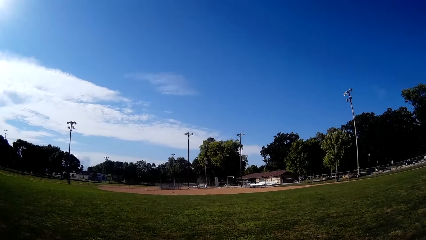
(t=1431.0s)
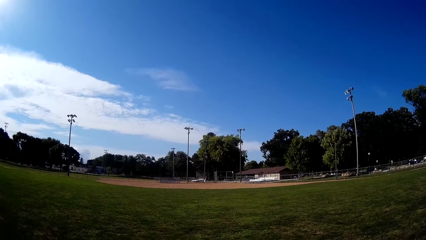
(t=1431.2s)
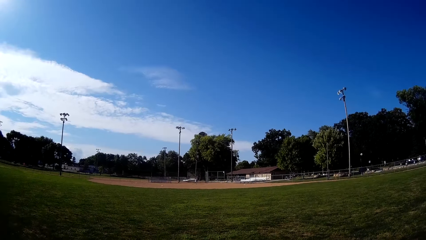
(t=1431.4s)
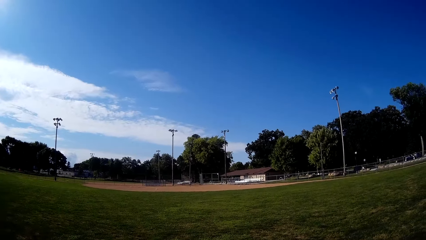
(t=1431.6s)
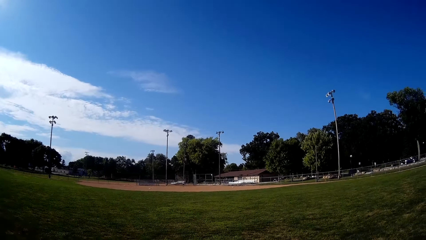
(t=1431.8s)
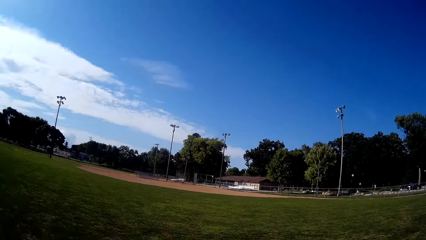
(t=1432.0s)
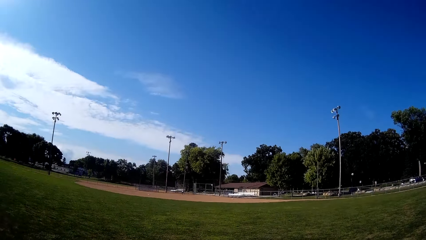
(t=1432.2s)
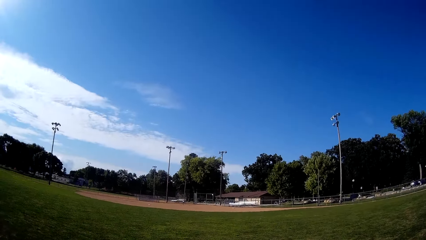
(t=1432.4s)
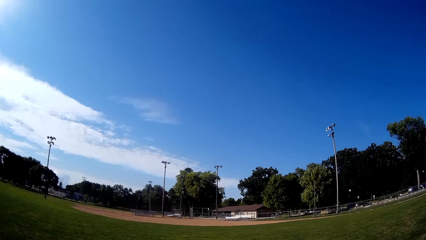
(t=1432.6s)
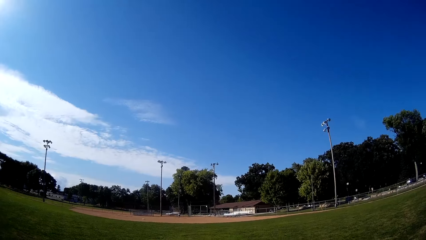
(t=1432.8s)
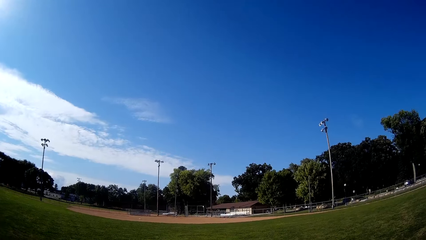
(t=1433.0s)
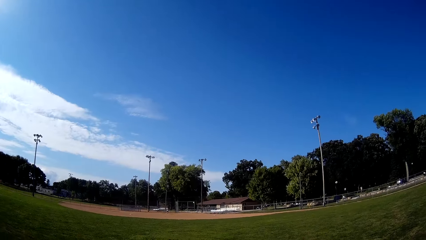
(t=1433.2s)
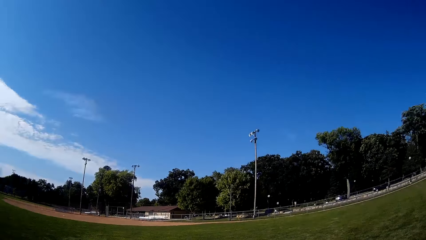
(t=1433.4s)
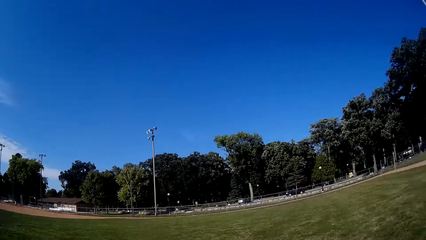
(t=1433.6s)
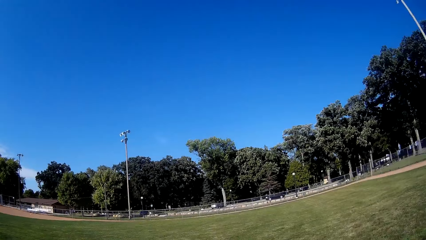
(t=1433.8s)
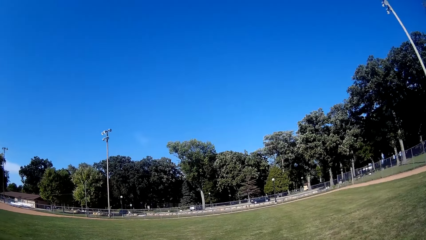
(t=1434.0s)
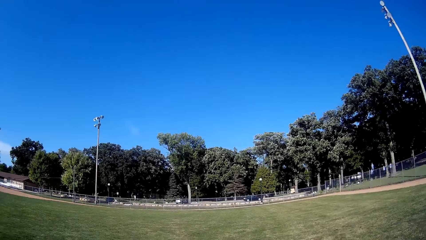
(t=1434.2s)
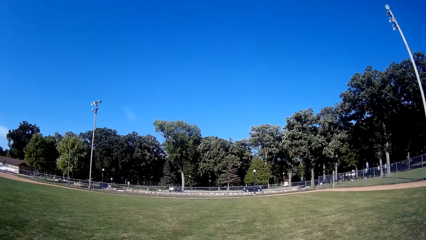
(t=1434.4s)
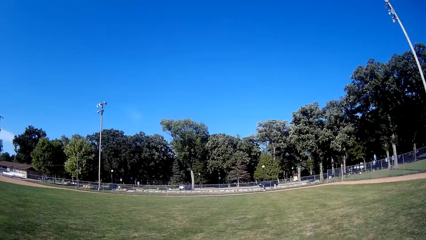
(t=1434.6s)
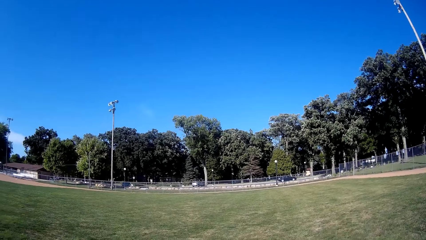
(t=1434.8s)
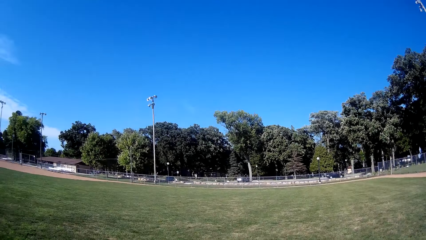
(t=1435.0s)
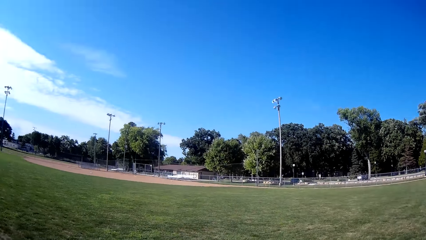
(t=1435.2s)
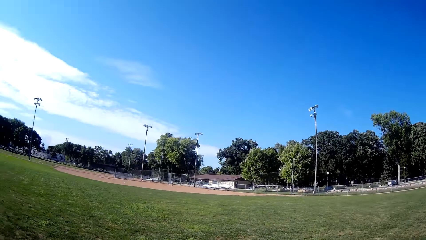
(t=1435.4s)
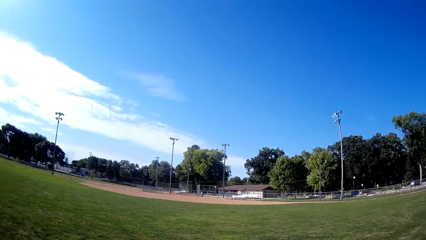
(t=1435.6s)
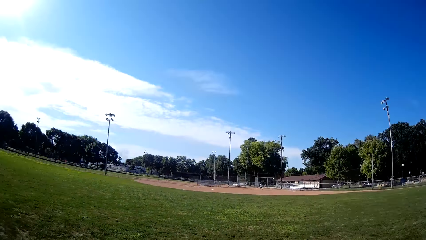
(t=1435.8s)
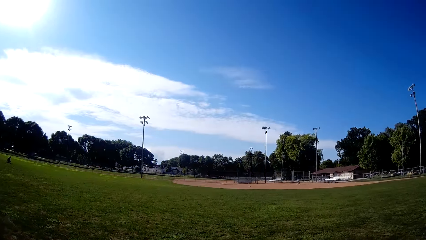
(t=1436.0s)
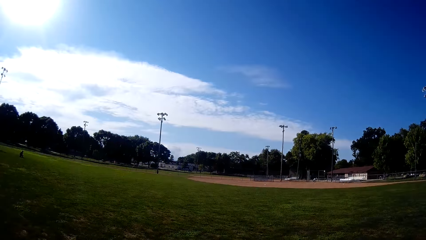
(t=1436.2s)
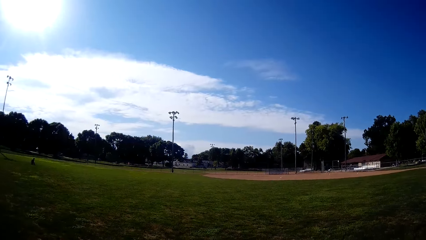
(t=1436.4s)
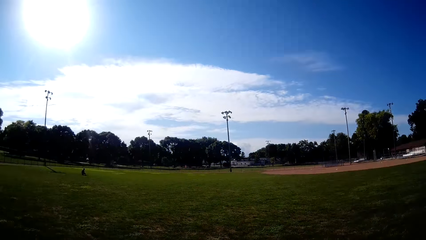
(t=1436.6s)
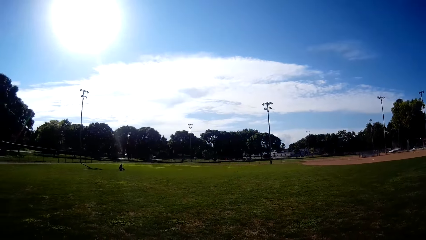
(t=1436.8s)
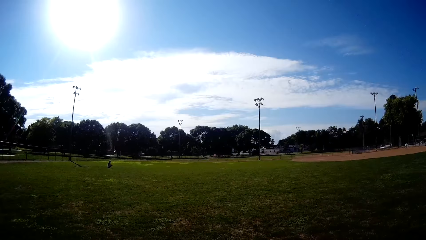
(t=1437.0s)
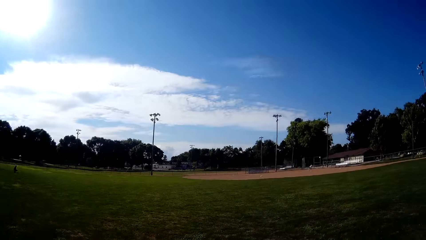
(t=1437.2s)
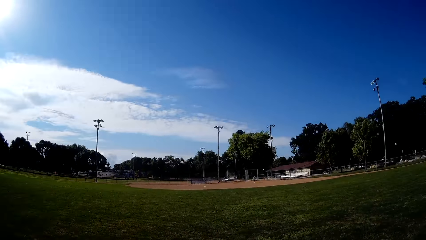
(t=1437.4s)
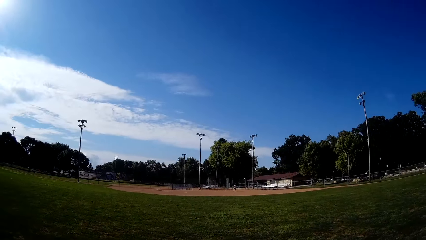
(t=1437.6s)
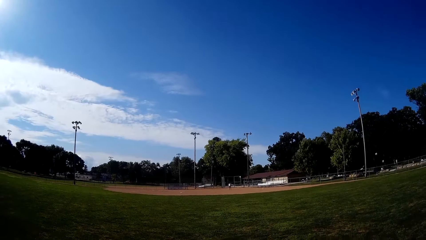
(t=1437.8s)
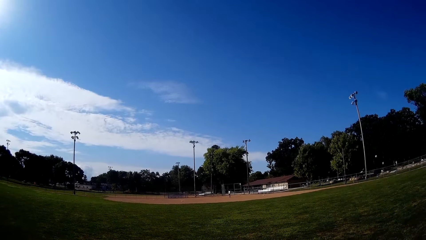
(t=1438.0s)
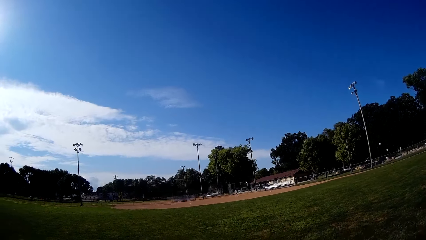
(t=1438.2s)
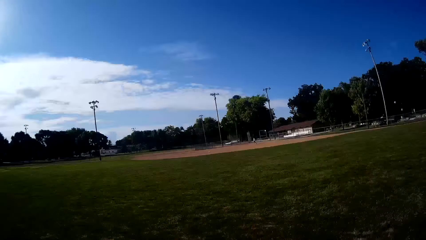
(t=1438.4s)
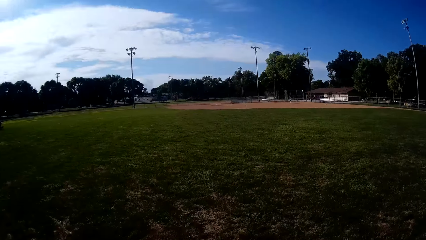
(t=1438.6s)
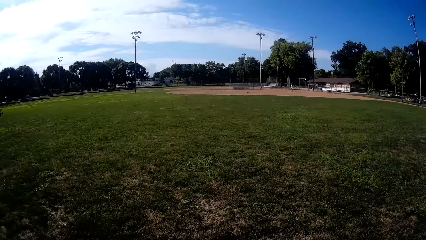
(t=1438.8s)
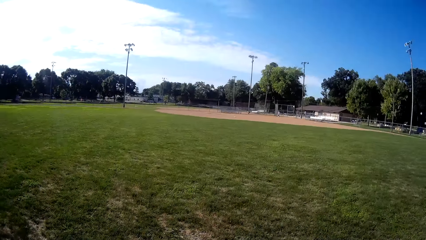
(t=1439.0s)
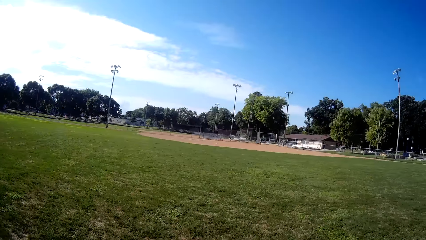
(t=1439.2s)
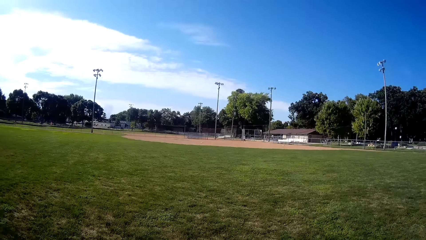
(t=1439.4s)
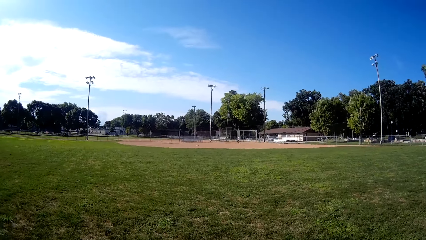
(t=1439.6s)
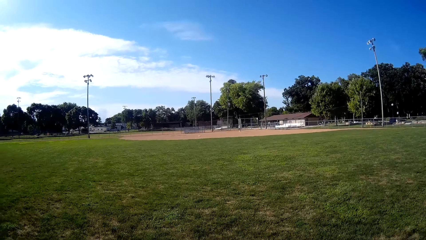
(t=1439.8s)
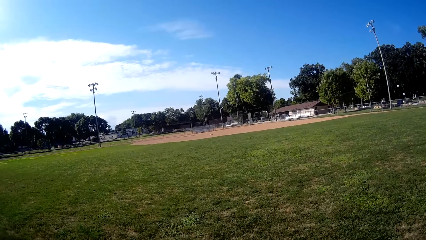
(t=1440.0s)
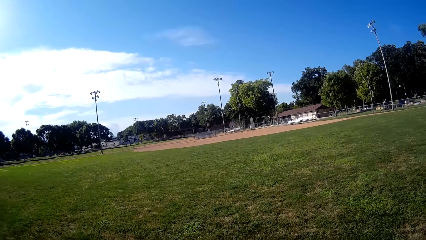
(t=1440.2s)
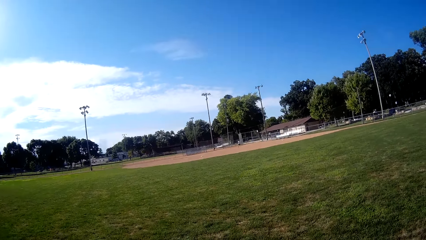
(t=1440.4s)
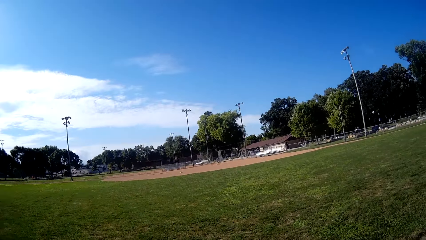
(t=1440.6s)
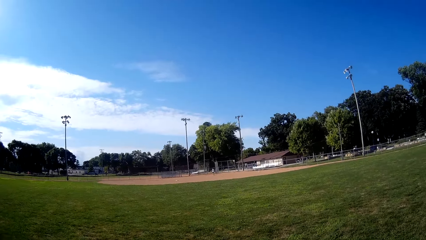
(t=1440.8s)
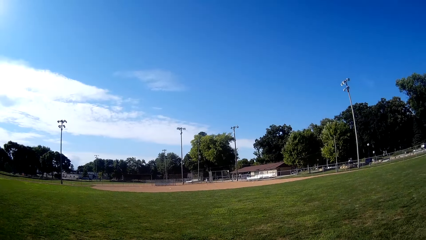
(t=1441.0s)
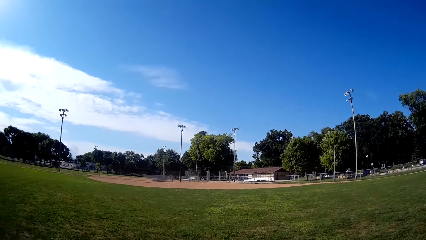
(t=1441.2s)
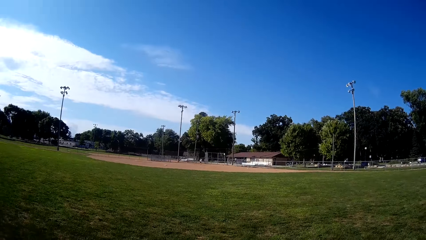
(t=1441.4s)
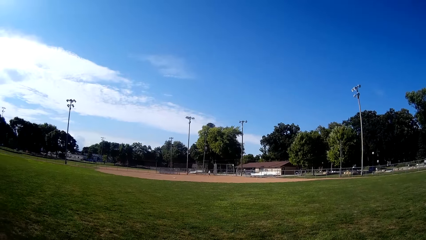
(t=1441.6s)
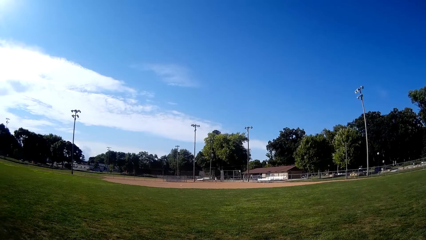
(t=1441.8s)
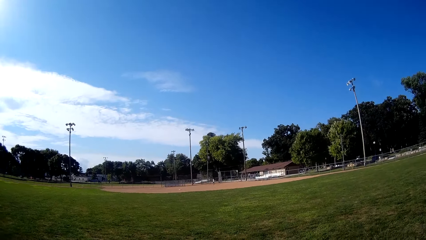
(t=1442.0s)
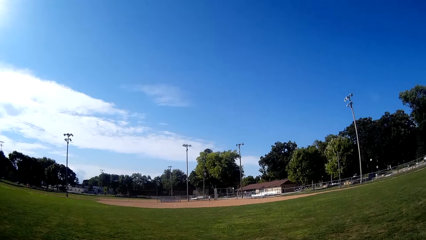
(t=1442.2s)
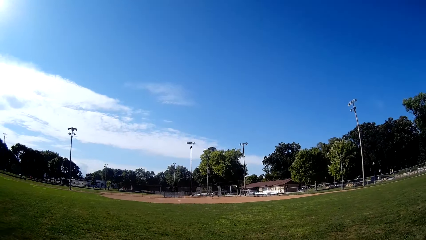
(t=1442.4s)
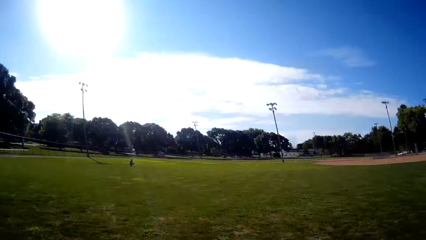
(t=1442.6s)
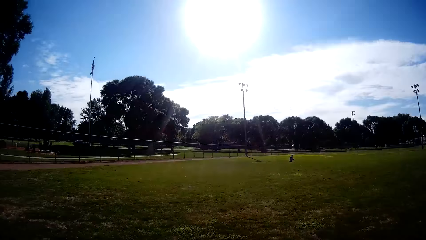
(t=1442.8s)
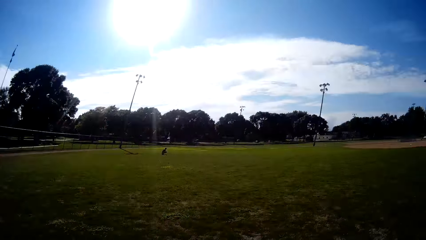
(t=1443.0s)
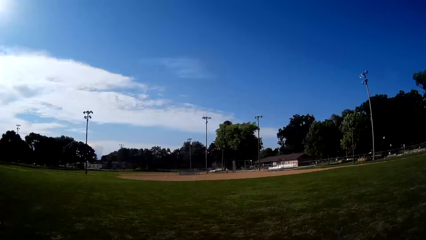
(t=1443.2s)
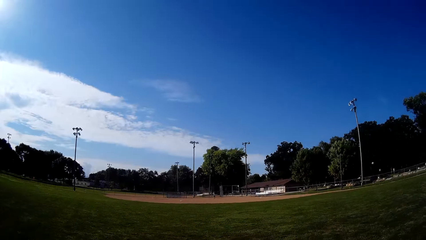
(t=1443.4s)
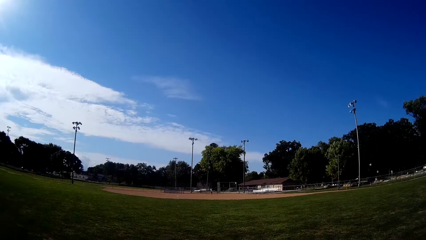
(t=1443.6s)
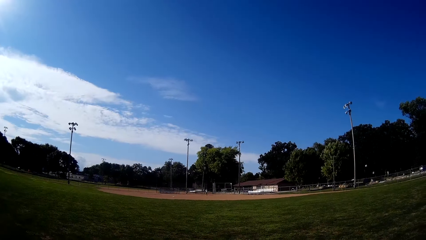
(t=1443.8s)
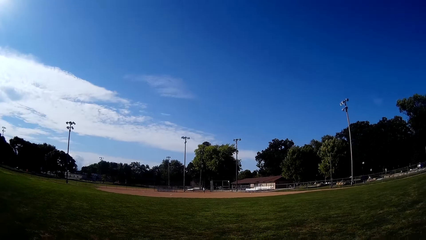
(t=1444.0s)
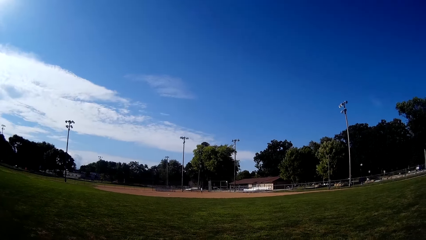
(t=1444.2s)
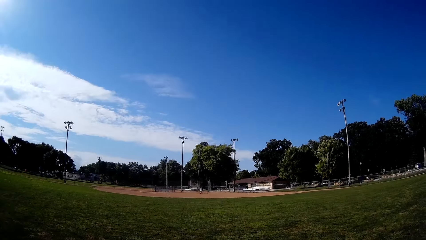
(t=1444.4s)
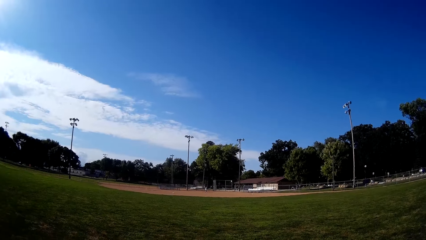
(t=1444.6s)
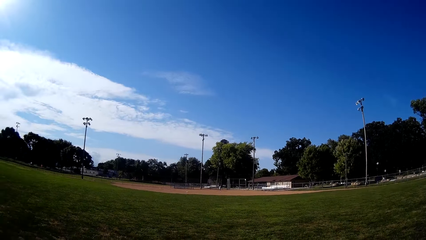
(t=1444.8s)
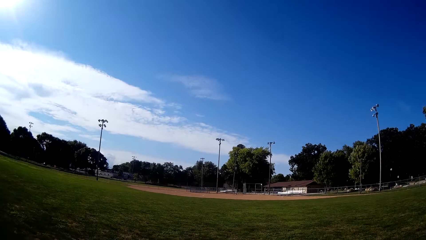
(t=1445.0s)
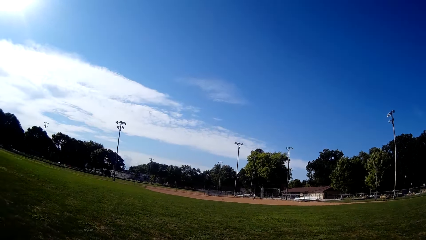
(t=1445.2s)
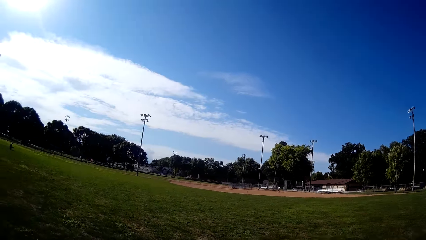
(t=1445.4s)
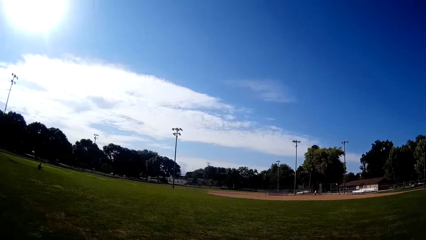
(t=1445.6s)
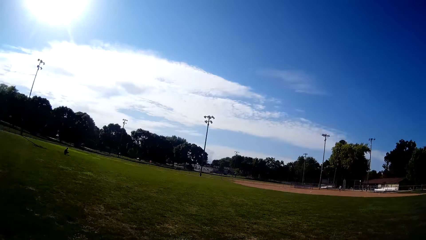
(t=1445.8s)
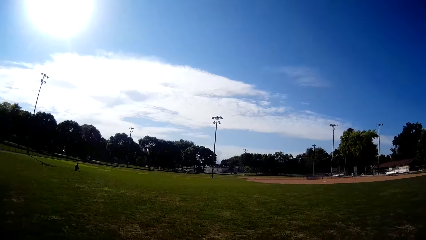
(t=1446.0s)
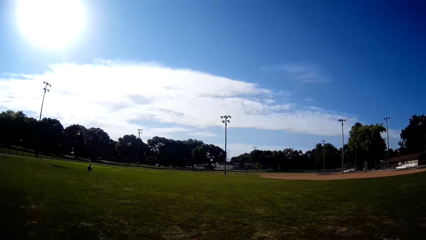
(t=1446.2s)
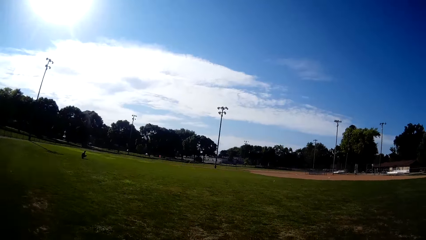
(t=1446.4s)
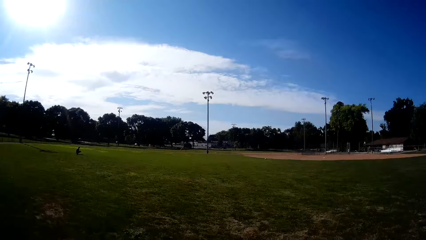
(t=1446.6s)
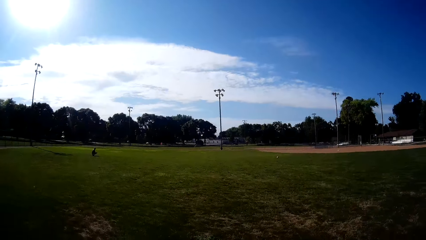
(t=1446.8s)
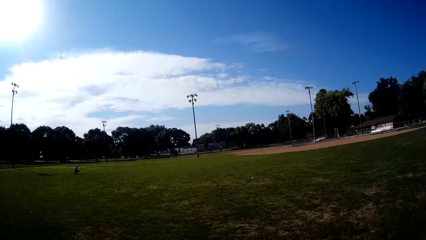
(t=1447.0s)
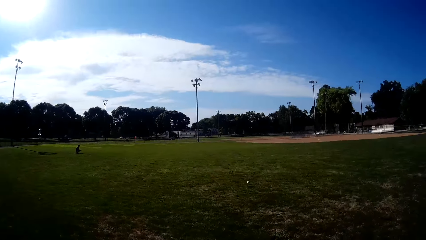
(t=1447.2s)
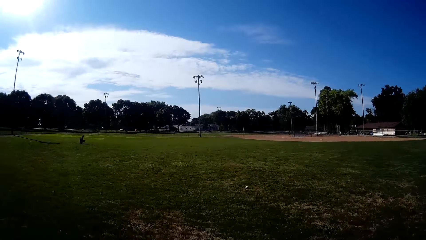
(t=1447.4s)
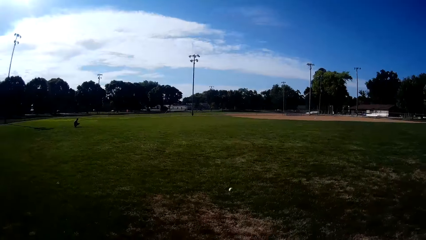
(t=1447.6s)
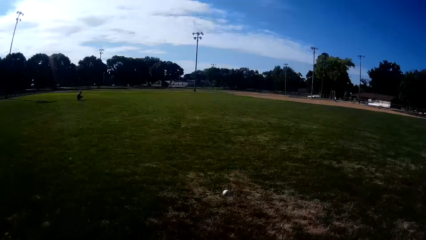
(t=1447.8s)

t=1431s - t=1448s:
The camera wearer times the baseball. A man bats the baseball to the camera wearer. The camera wearer runs towards the direction of the baseball.
